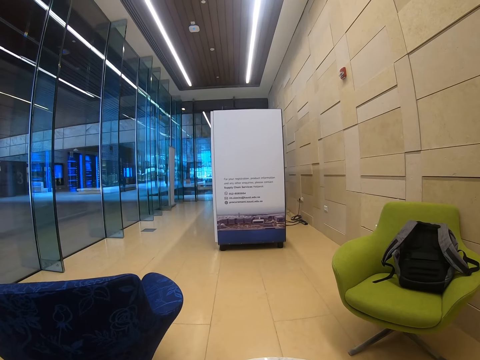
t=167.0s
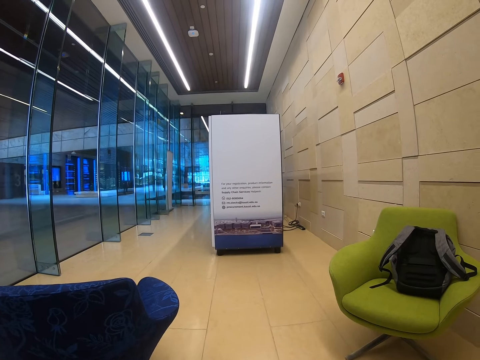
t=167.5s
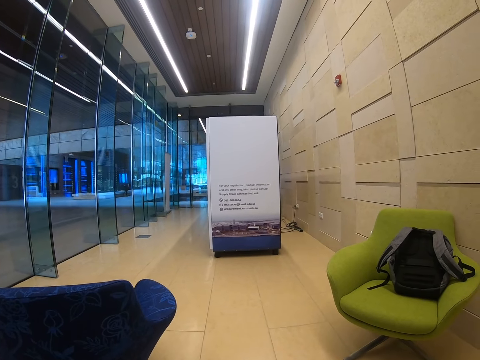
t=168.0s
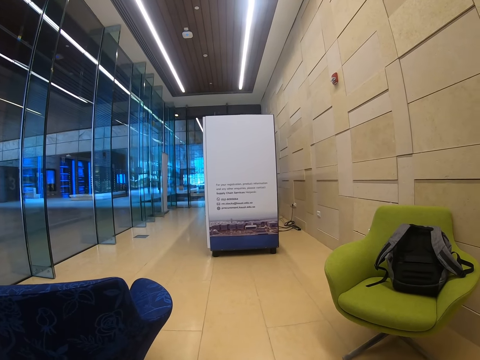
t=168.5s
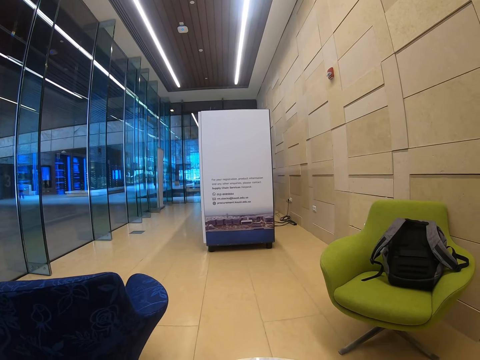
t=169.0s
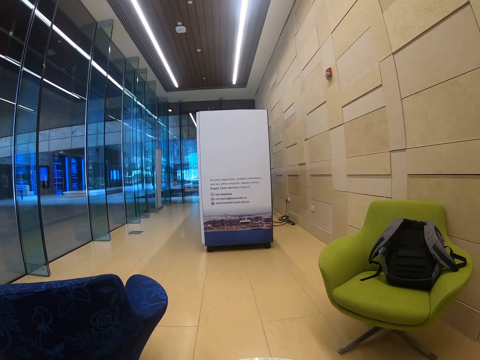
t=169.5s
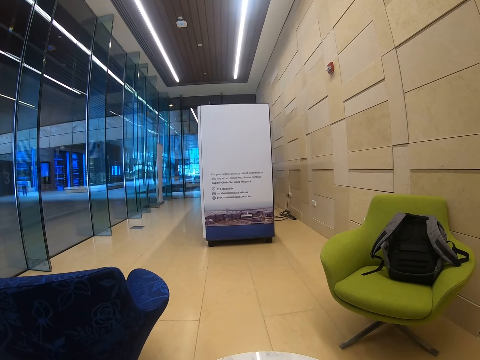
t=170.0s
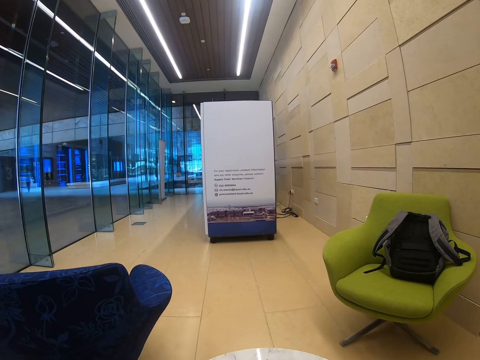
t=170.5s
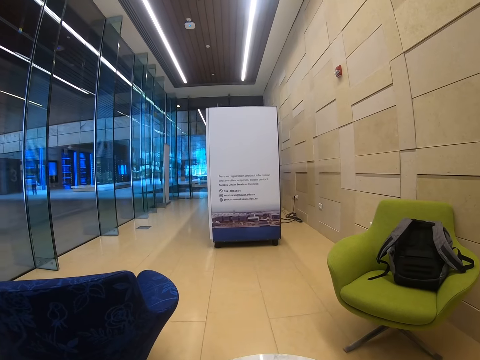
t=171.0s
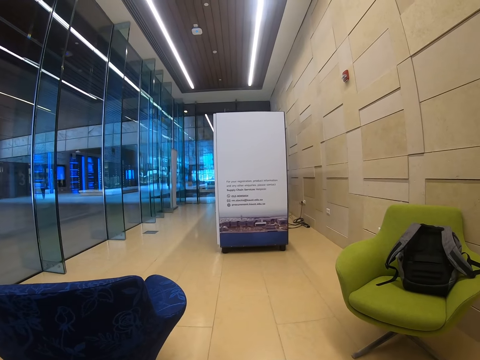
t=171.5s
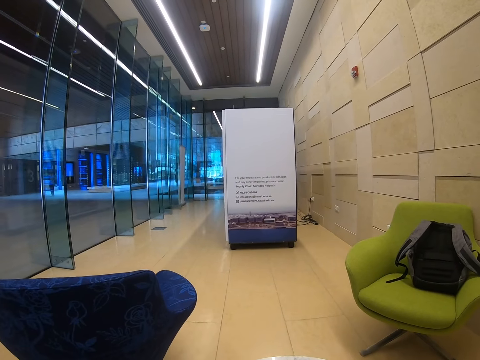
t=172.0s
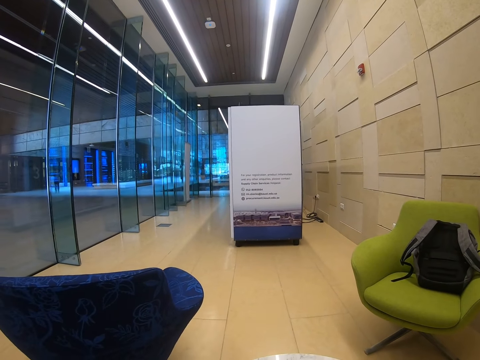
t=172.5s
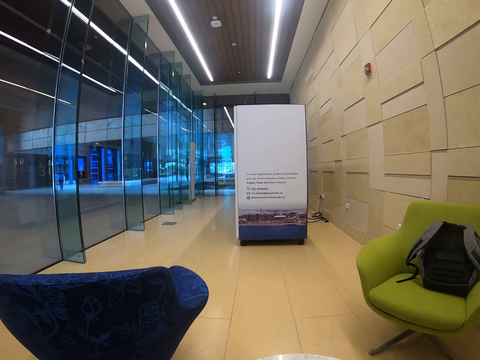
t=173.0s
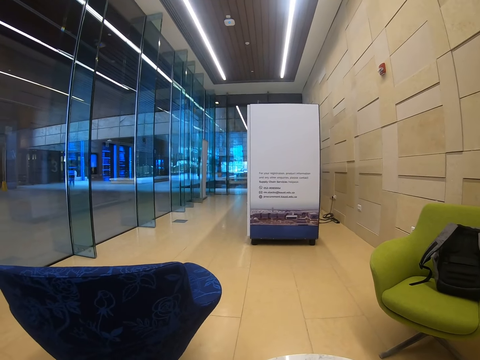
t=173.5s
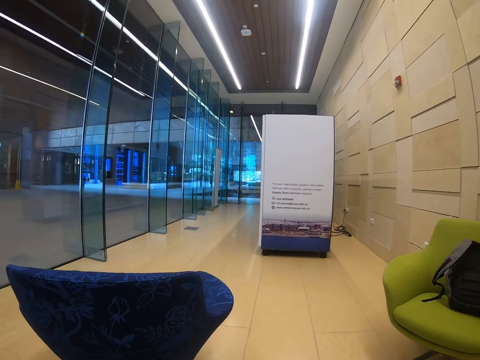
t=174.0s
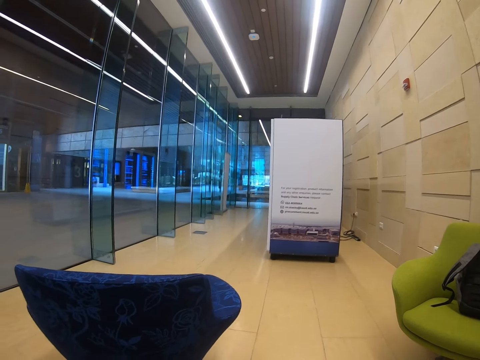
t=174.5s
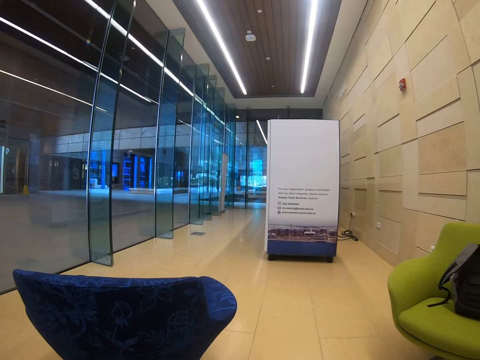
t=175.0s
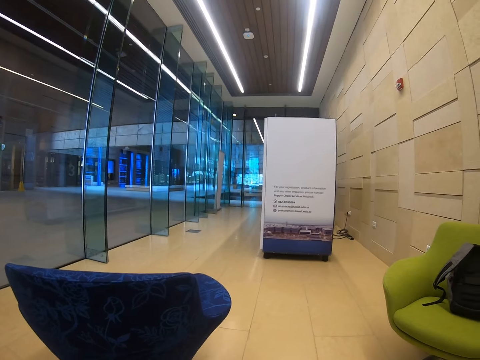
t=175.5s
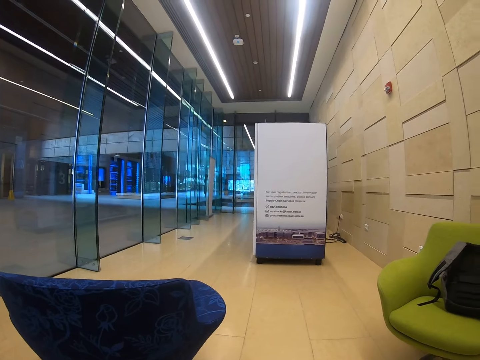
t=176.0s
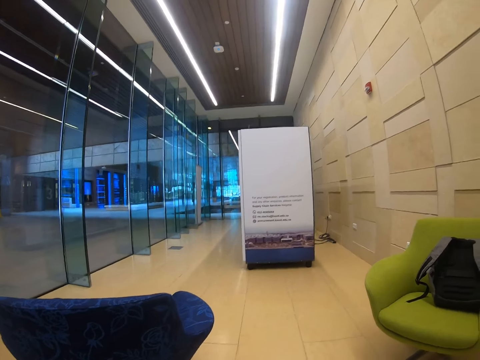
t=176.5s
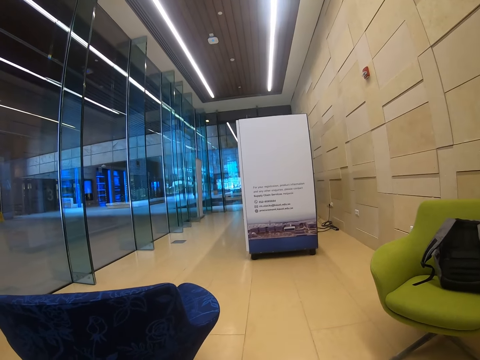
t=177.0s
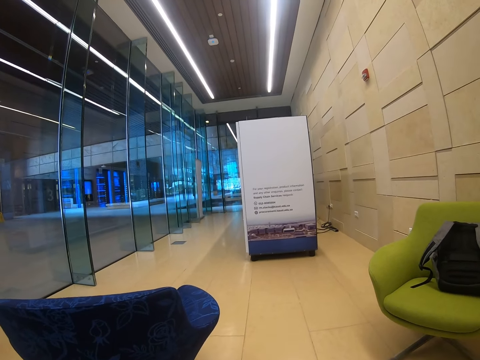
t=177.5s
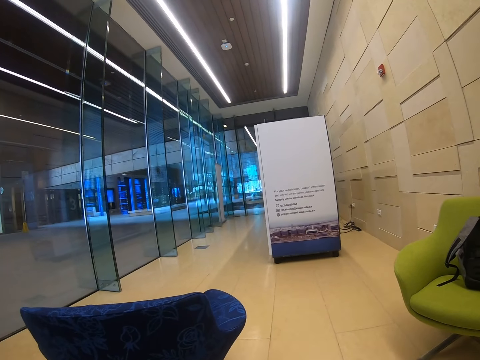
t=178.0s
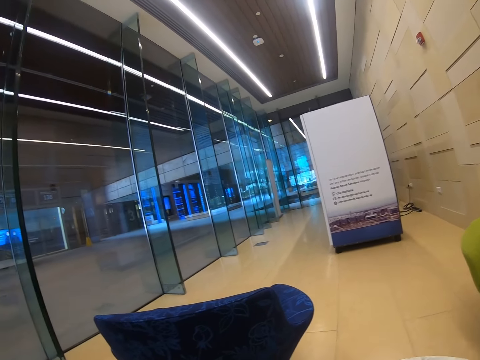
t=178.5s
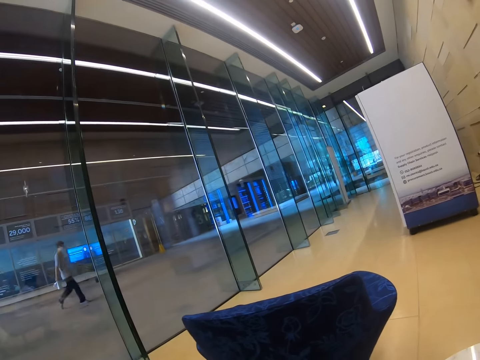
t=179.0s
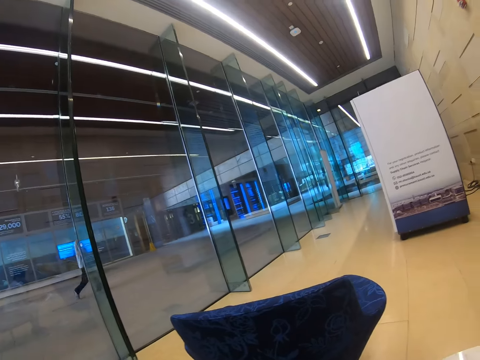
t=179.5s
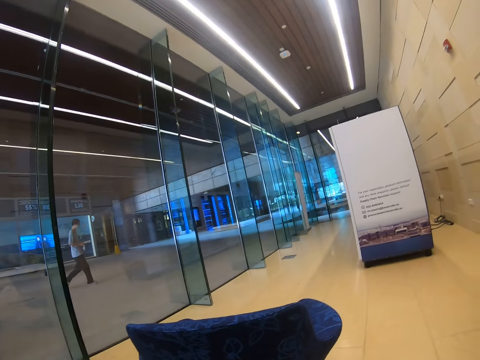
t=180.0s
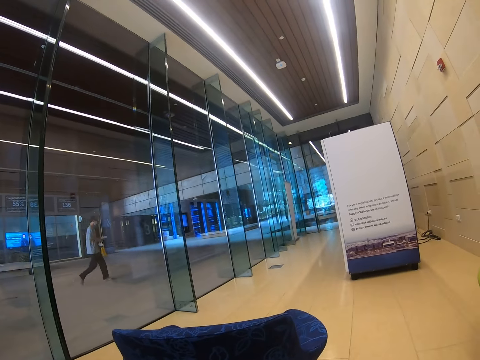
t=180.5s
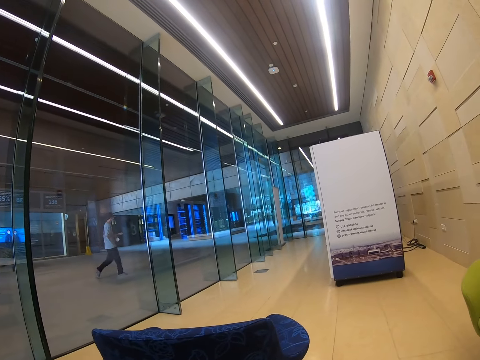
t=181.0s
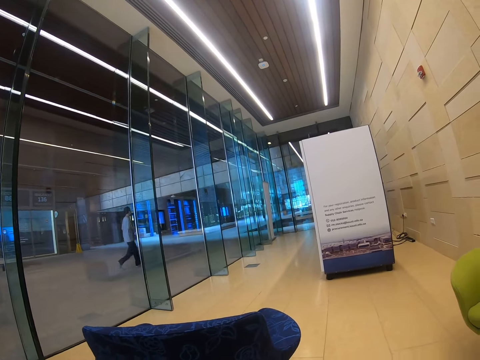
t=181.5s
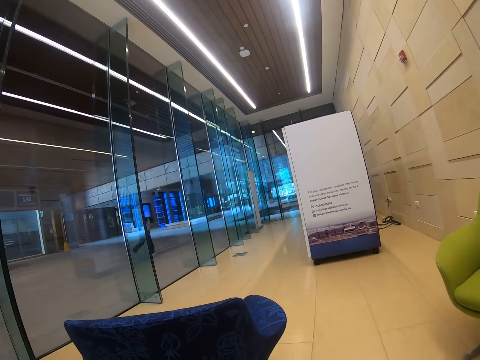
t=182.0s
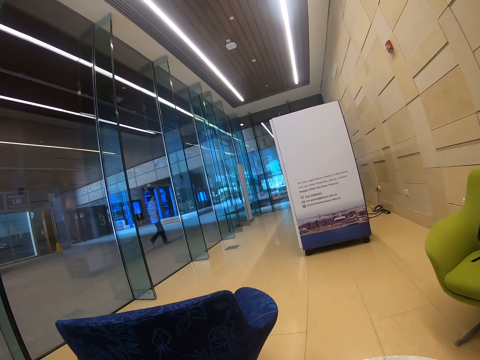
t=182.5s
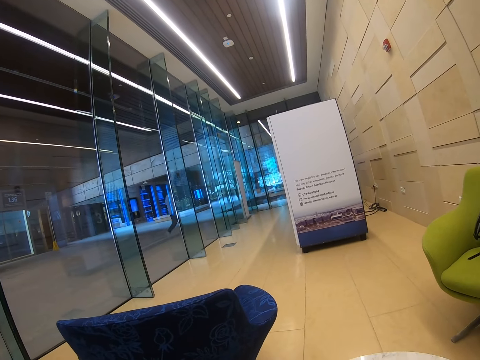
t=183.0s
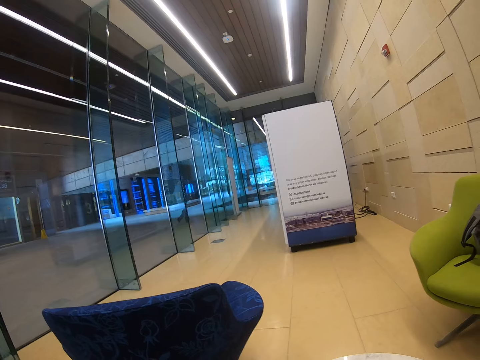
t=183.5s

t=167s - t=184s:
The camera wearer looks at a man walking in the building.

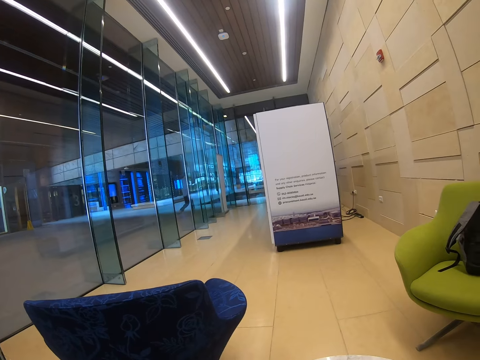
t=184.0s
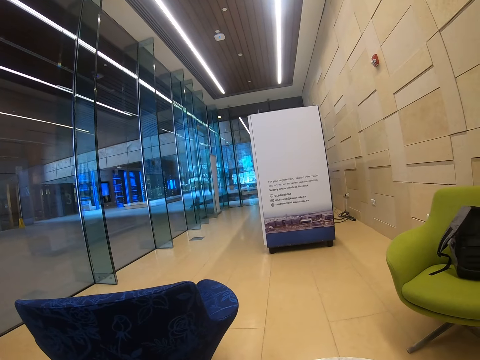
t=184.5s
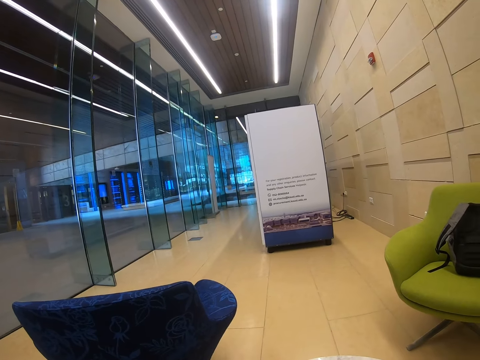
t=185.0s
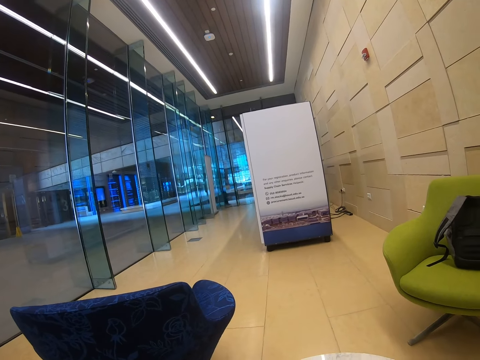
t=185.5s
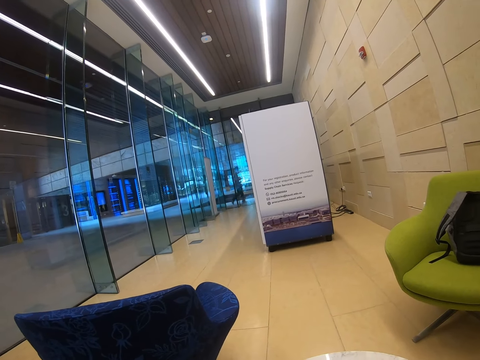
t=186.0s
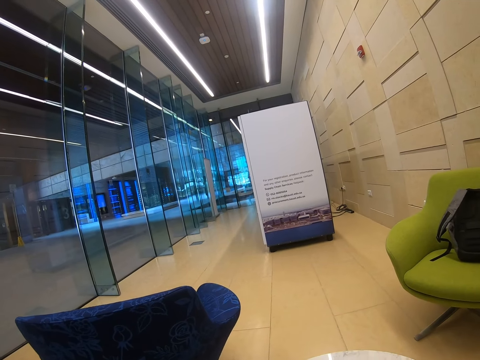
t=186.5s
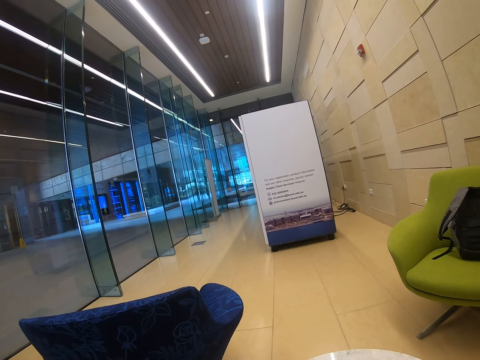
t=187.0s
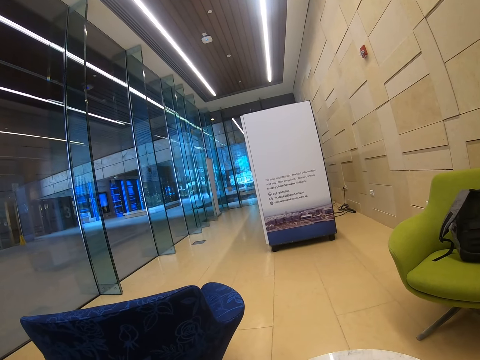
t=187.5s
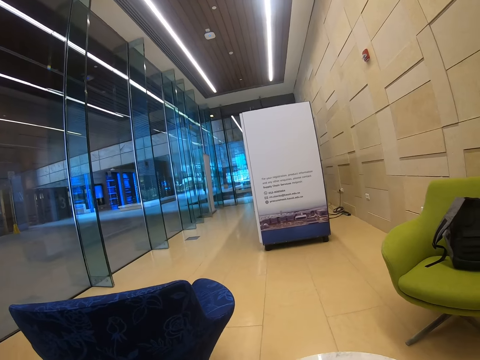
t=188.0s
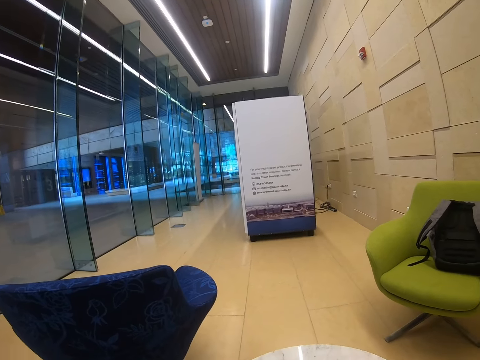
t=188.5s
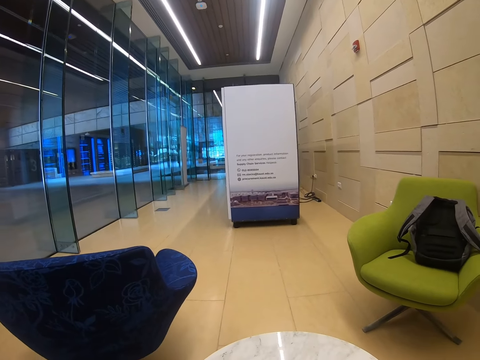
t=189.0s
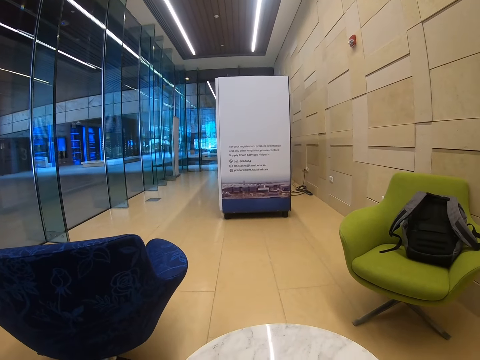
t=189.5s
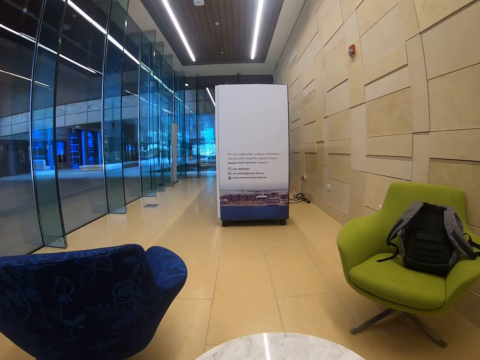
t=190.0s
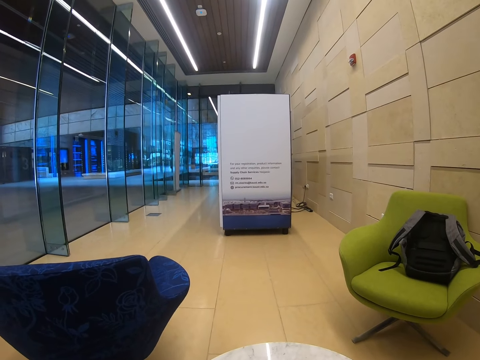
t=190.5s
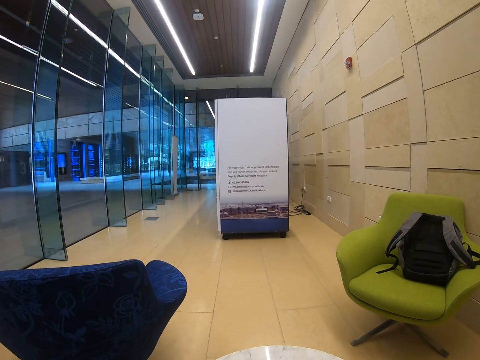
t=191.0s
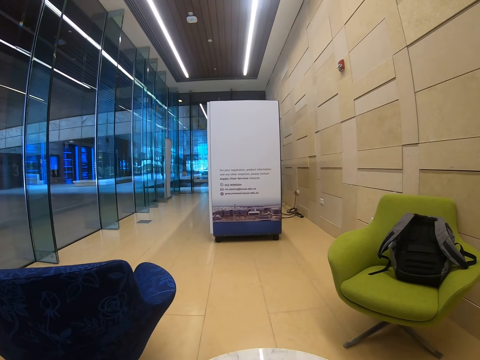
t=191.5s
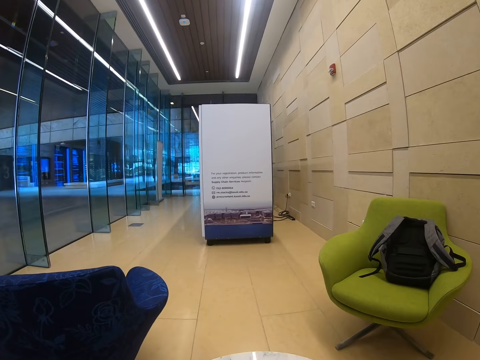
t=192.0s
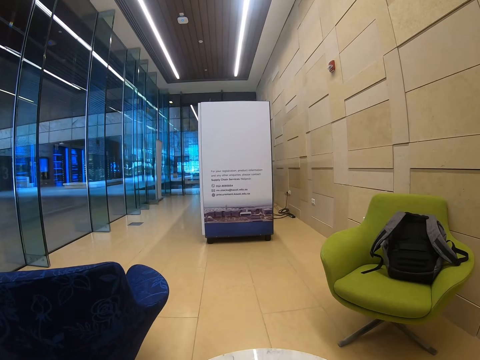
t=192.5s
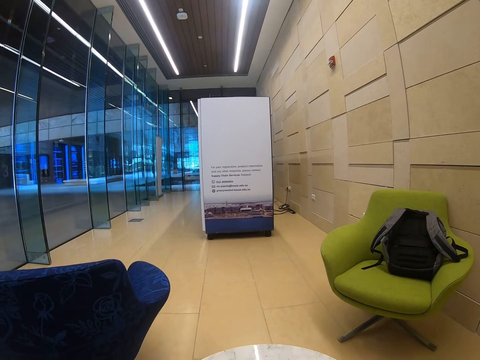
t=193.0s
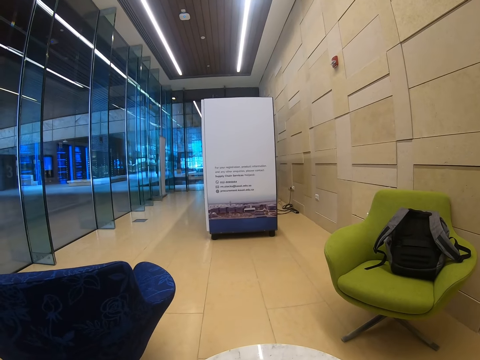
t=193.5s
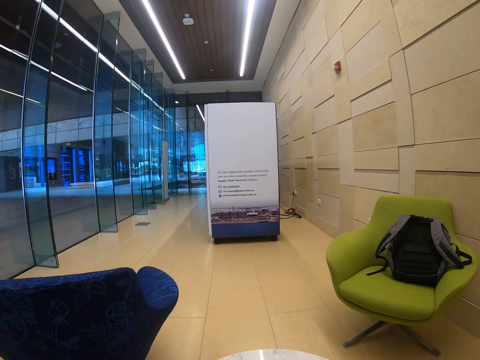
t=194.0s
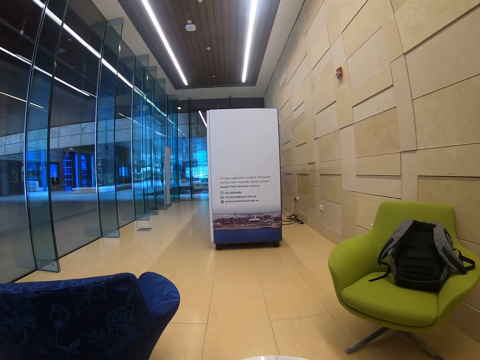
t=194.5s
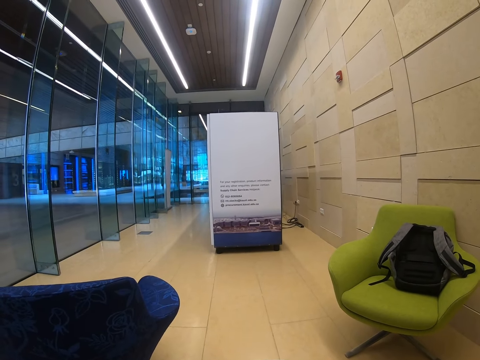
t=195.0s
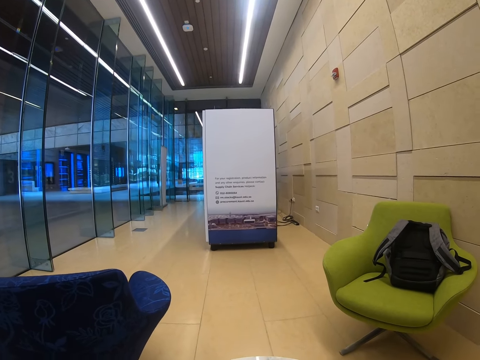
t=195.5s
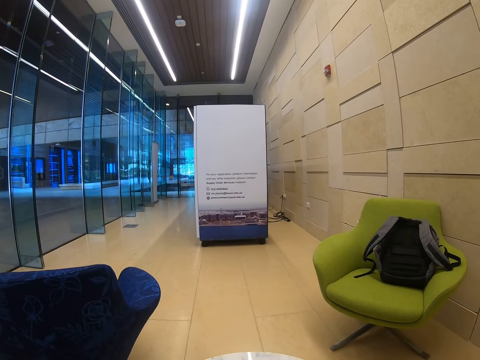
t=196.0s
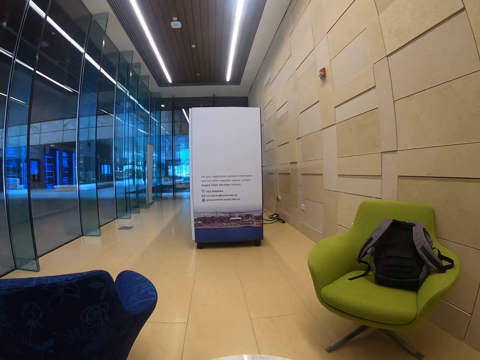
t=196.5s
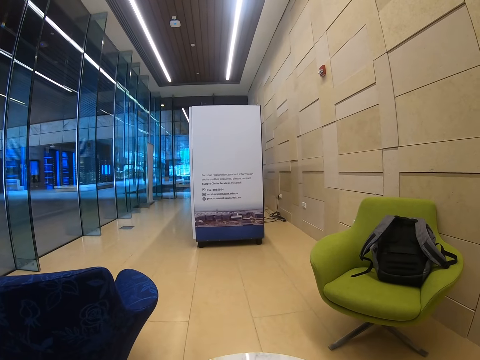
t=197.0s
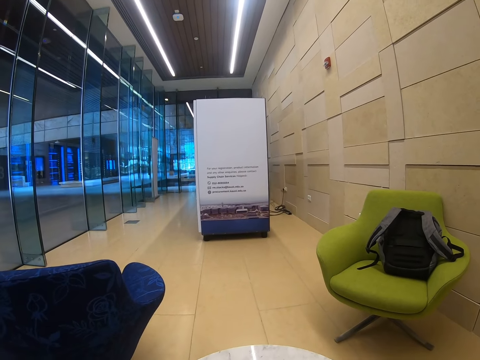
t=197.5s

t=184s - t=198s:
The camera wearer looks at the table.
